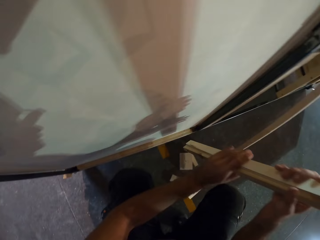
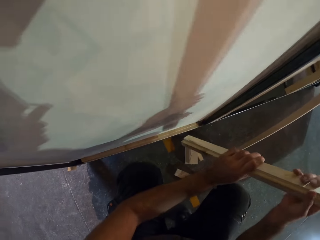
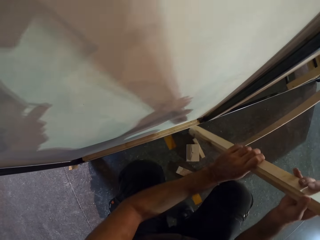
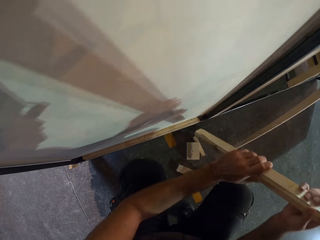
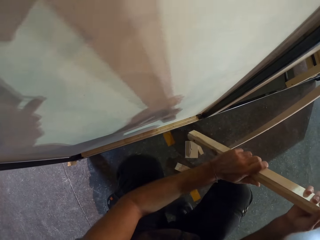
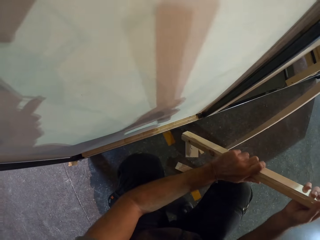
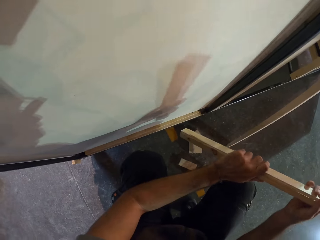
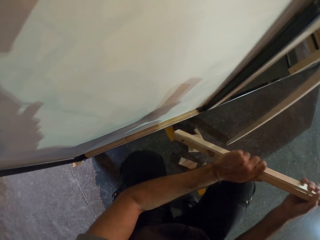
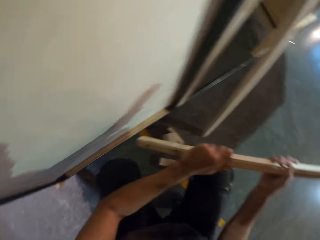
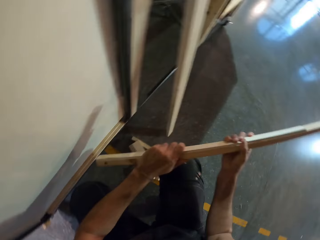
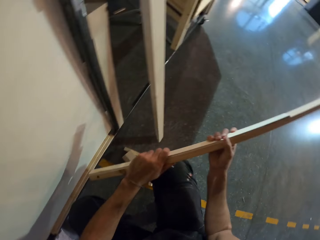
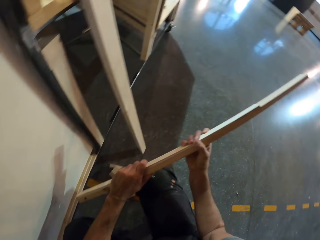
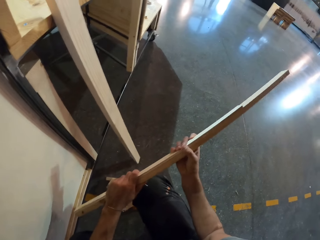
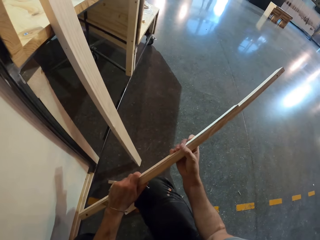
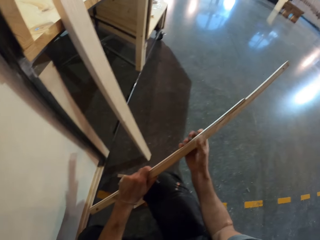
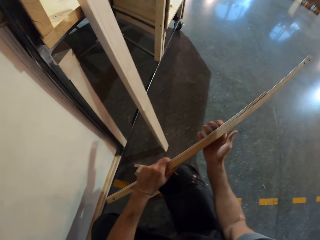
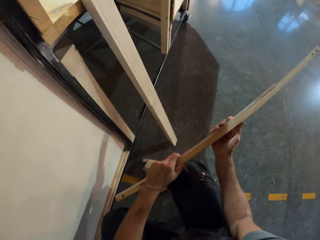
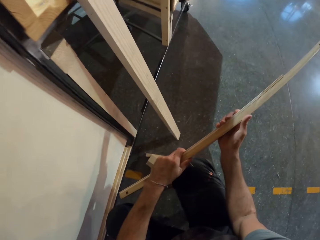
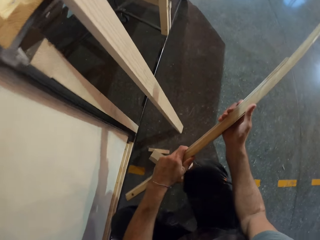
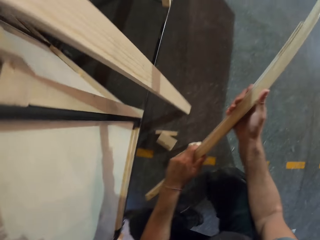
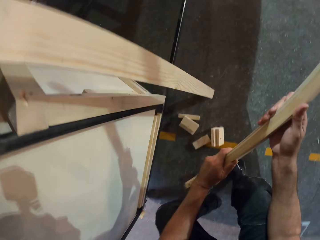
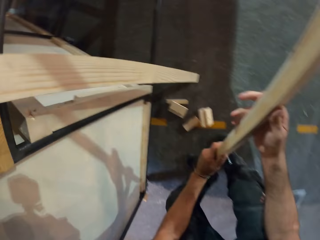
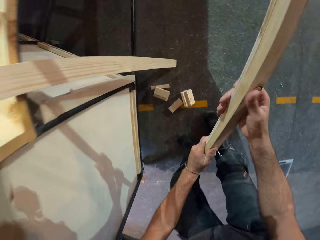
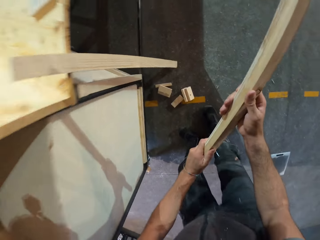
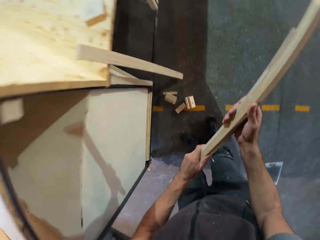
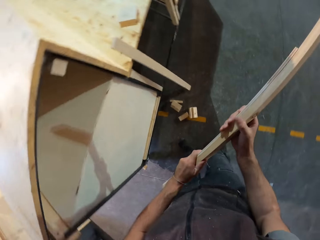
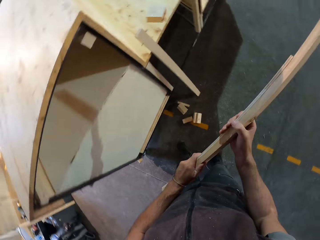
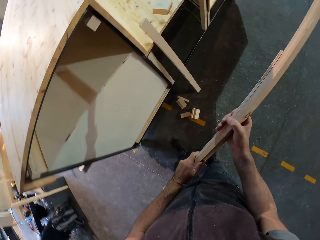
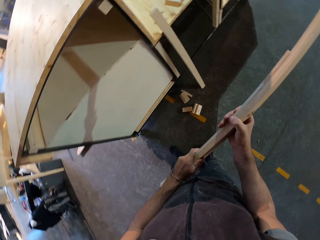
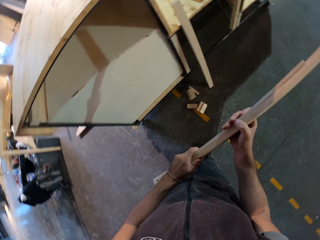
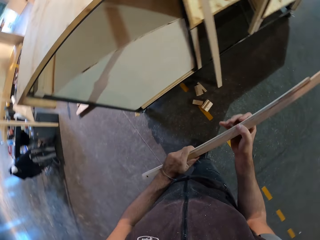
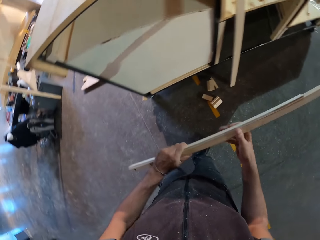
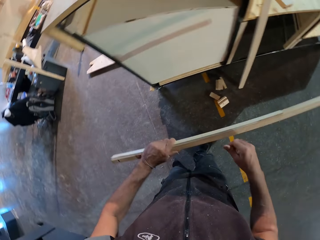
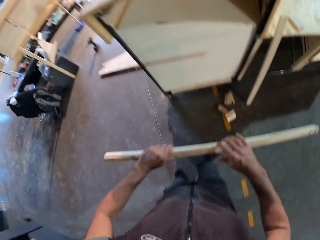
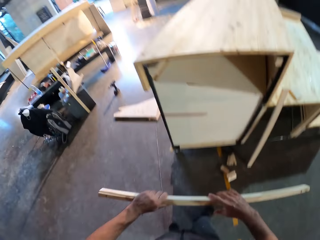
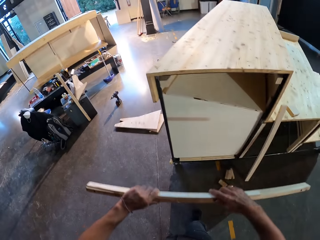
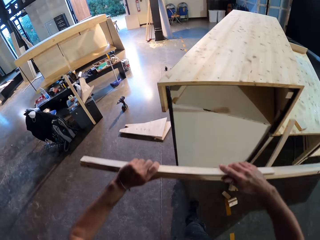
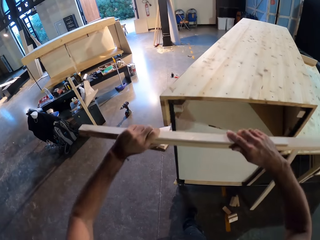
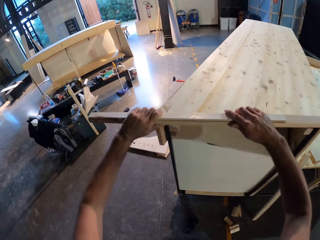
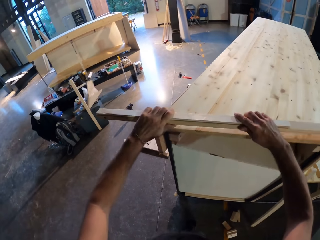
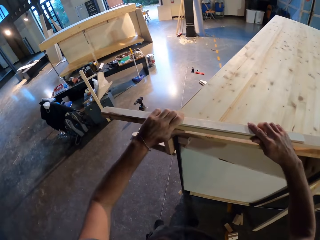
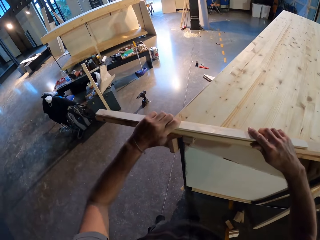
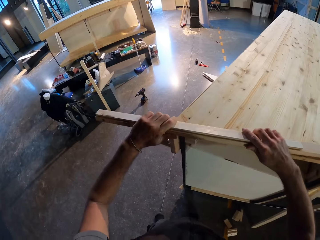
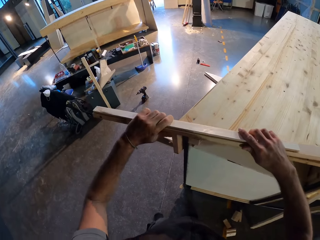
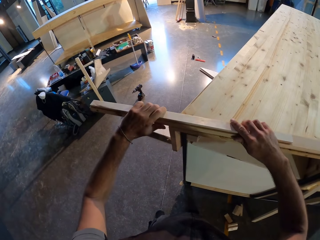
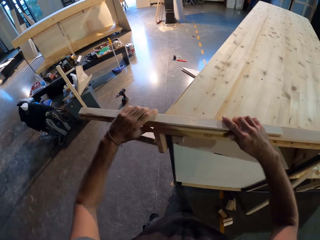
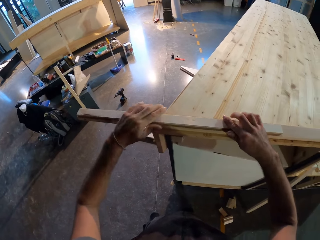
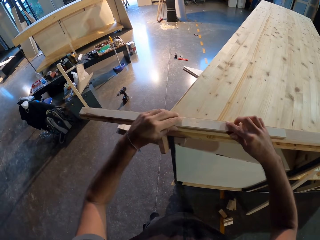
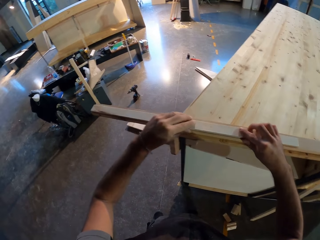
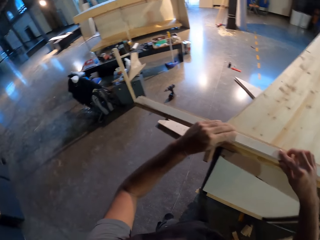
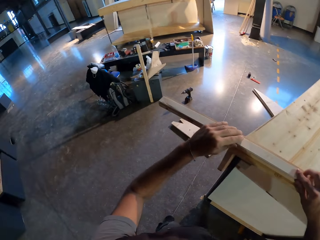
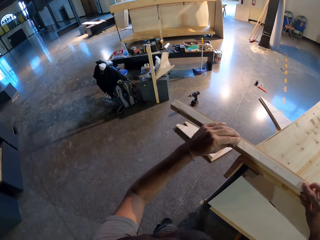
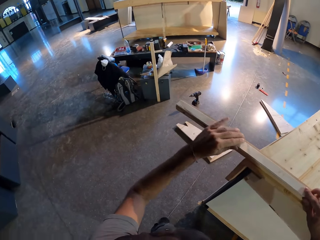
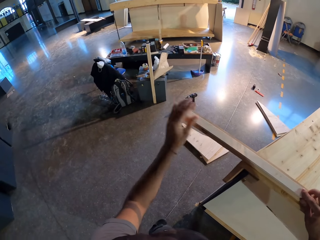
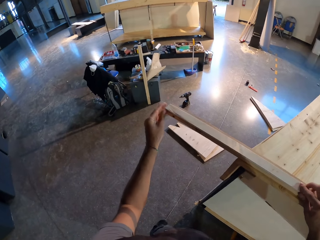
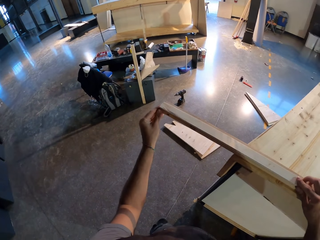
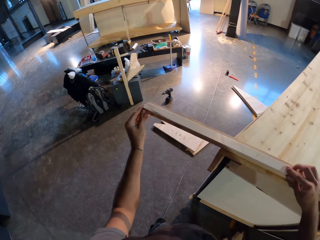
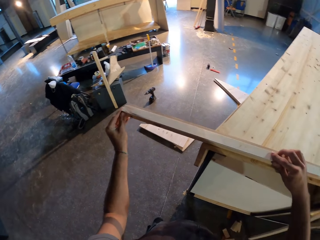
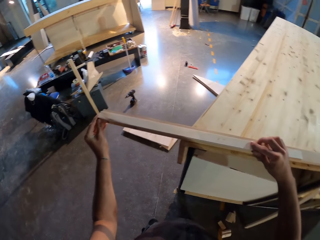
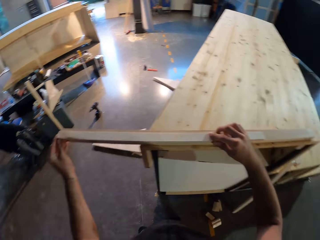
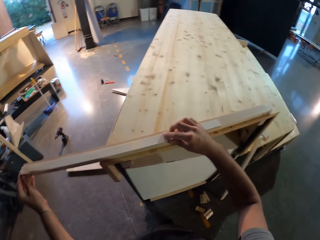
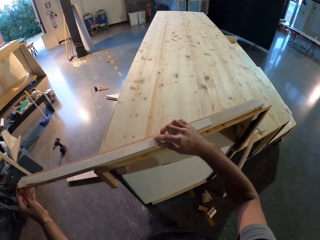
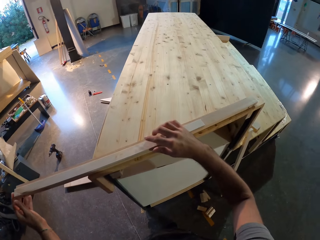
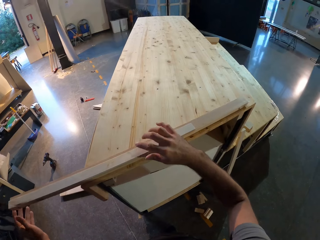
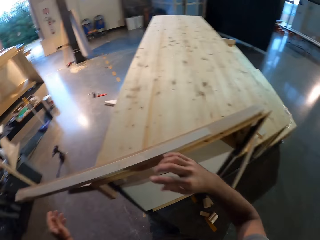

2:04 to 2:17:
The camera wearer holds the woods firmly together. They stand from the floor. They position the attached wood pieces on the stand. They align the woods on the stand.

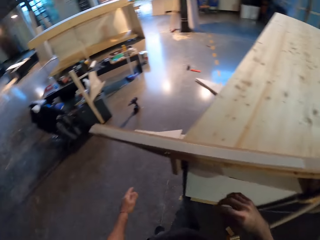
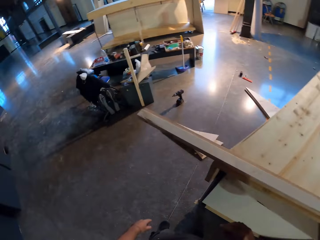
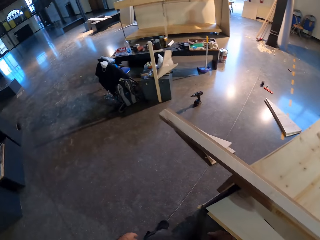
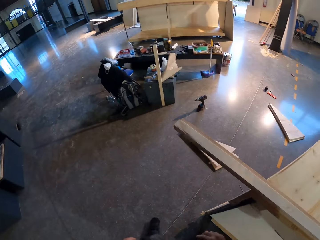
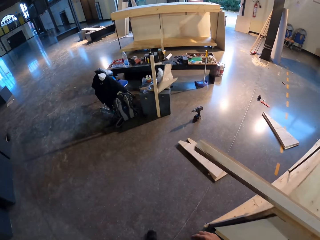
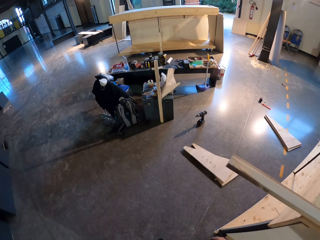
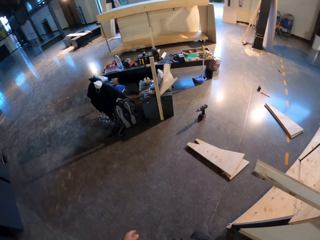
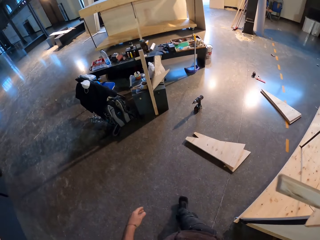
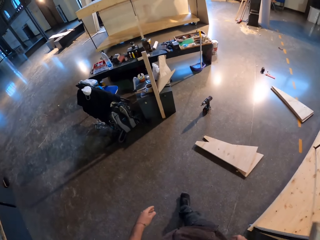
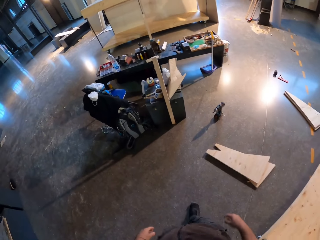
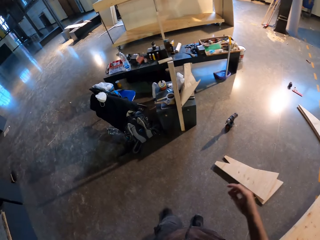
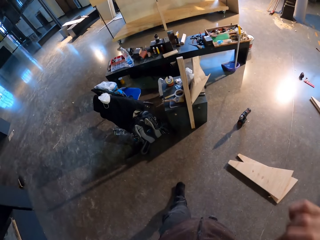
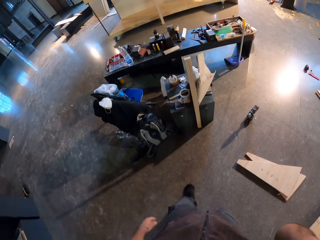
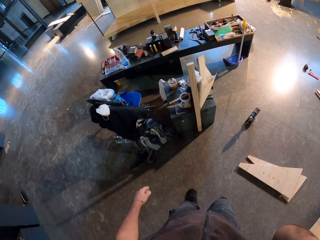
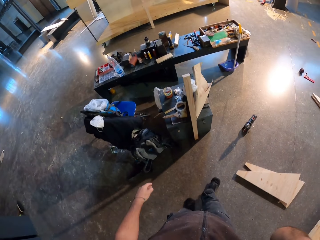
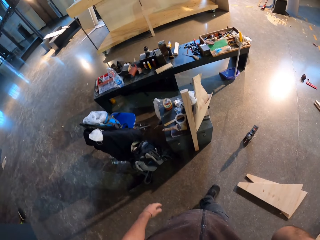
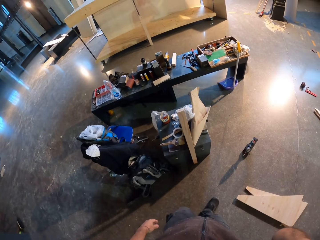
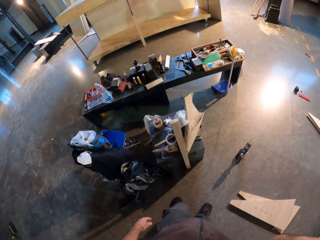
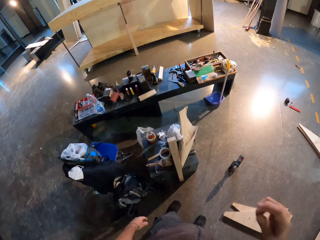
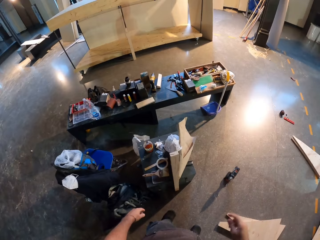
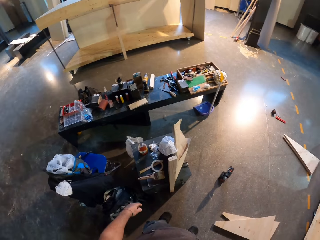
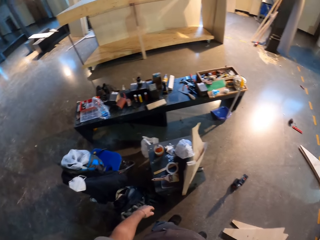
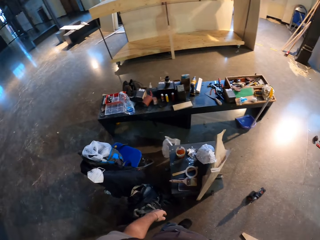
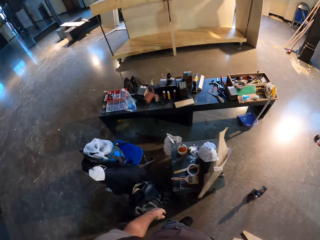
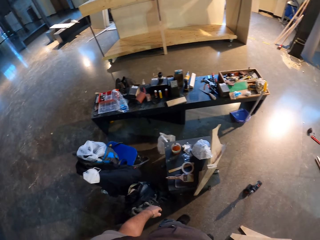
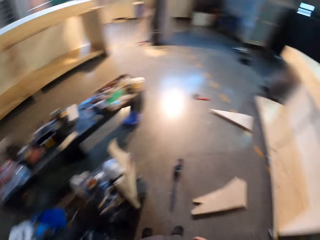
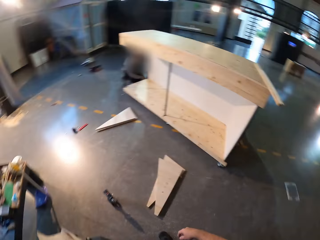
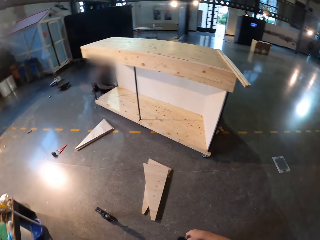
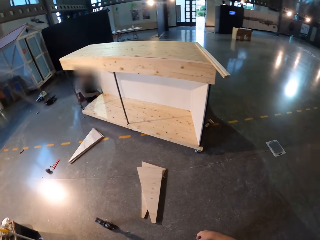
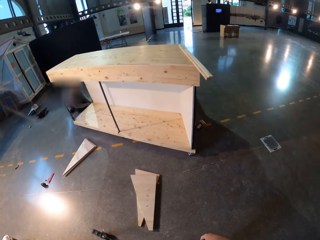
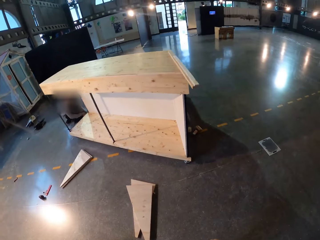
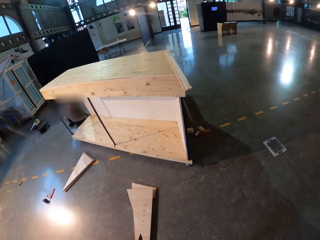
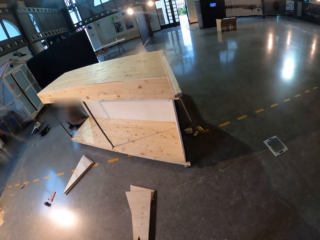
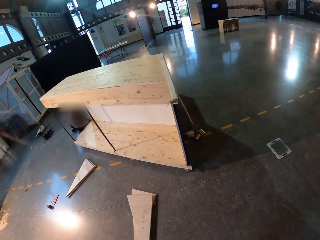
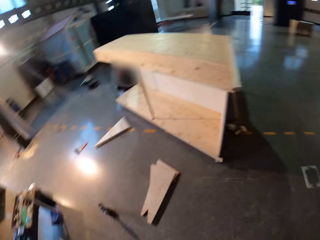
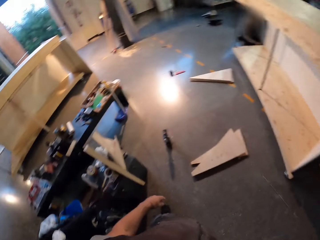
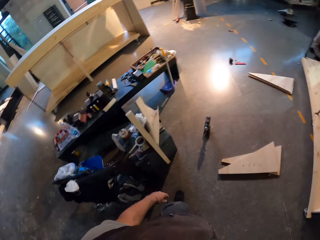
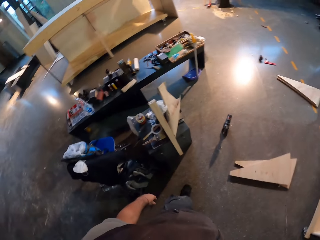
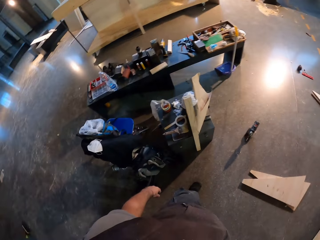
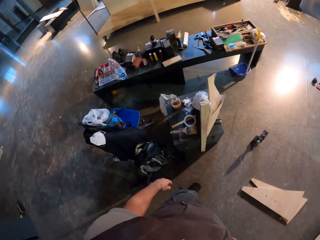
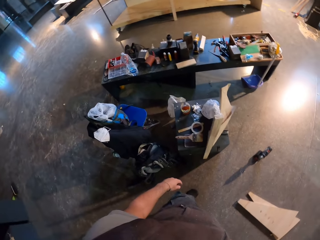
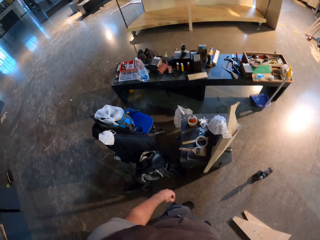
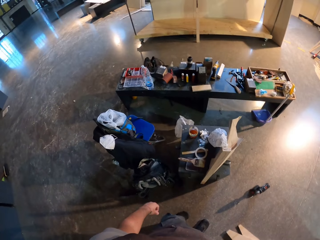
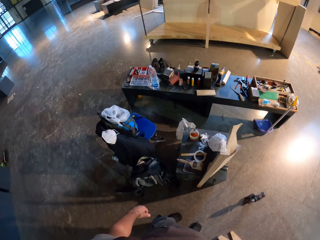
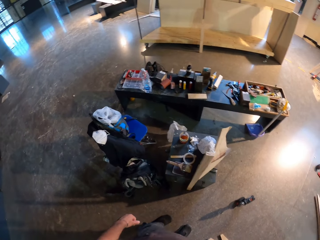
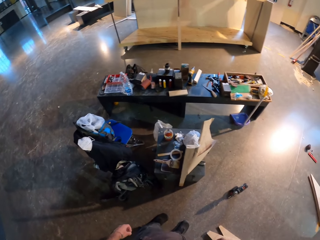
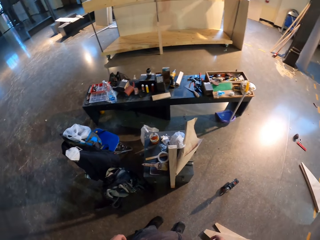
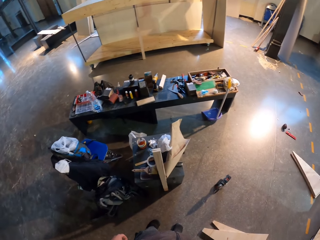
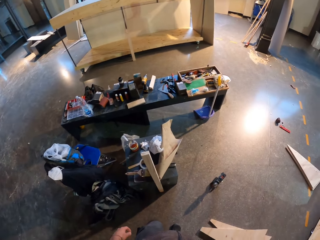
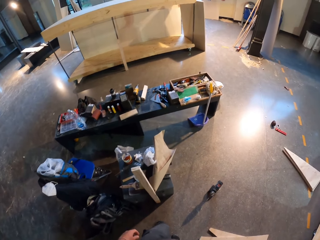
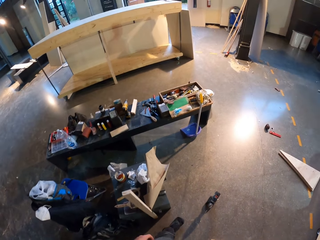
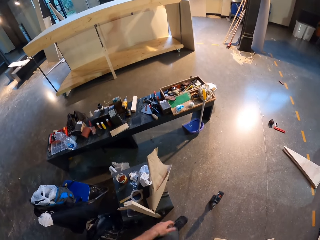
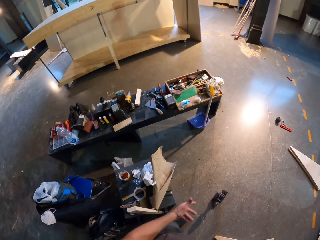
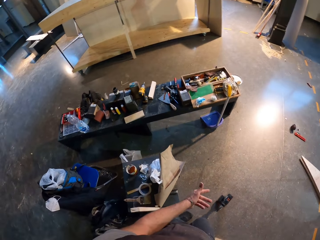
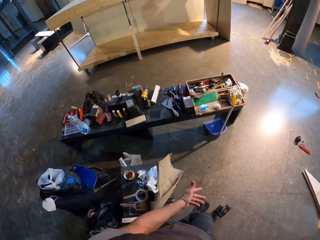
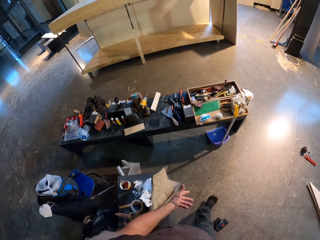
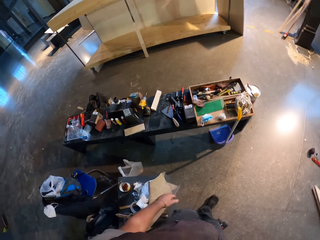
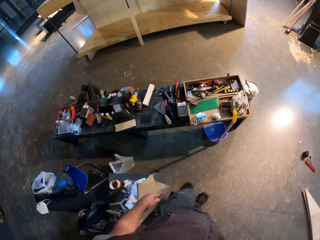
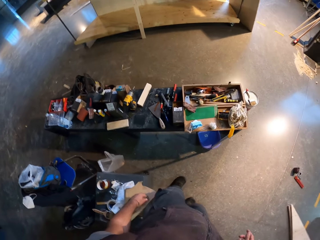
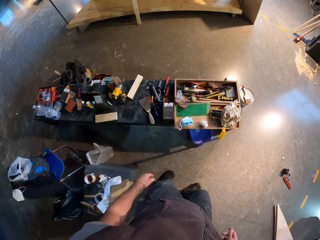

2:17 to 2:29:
The camera wearer walks to the tool stands in the workshop. He adjusts his camera with his right hand. He stands beside the stands. He stares round in the workshop. He walks closer to the tools stand.
